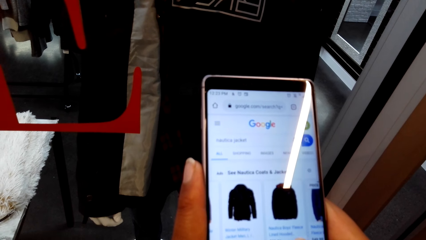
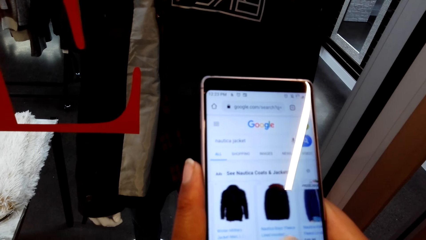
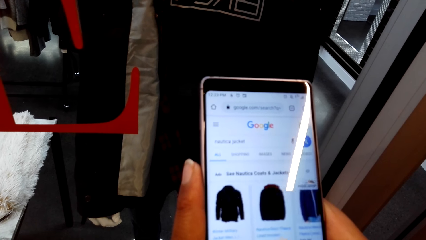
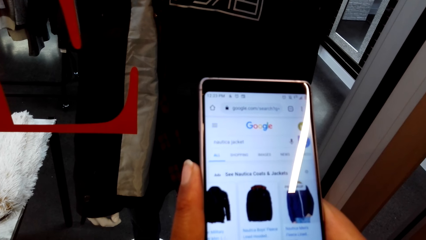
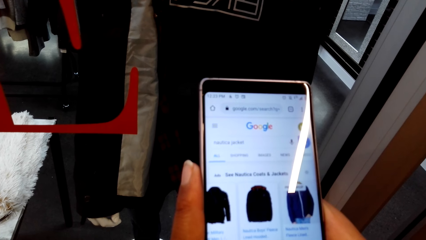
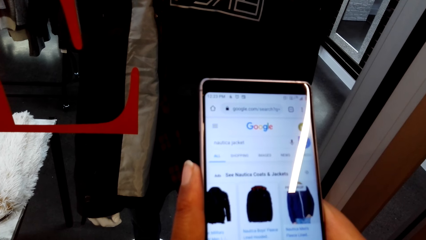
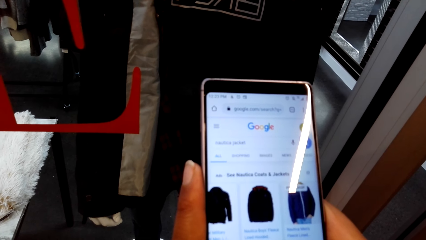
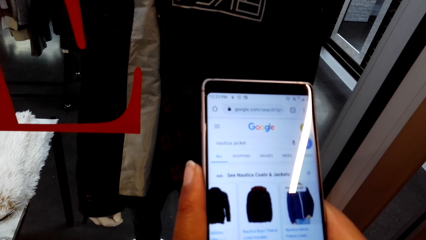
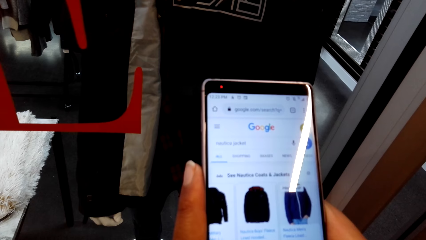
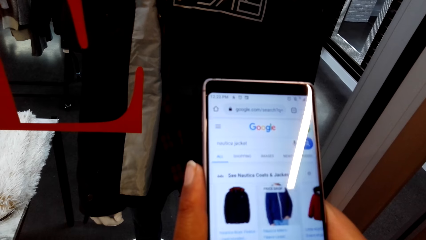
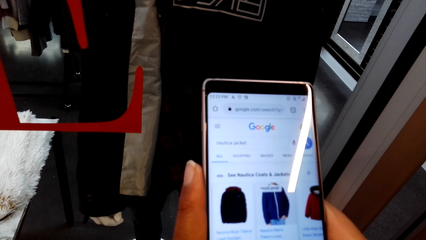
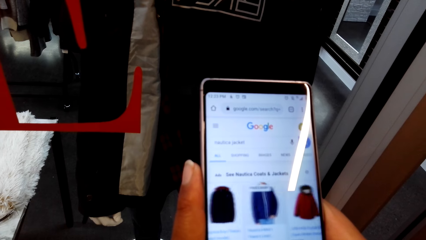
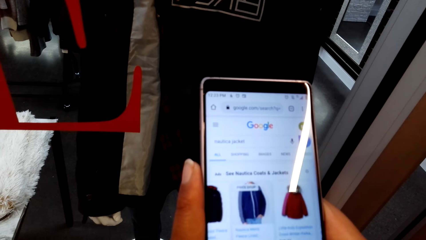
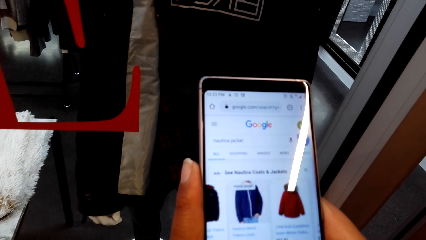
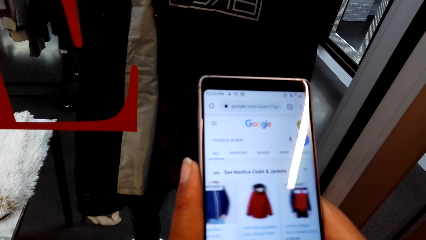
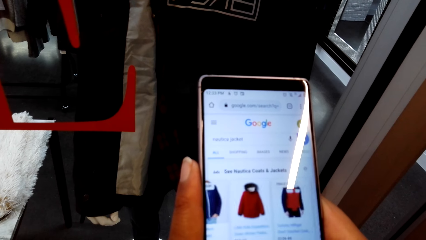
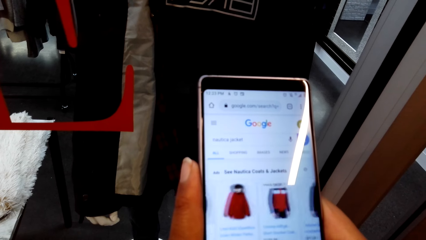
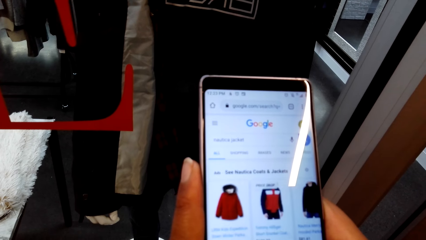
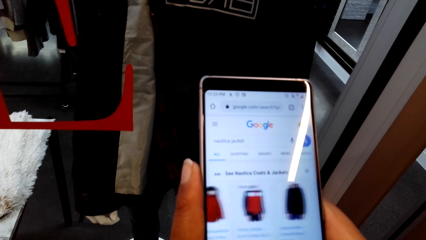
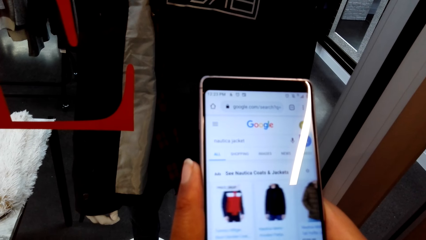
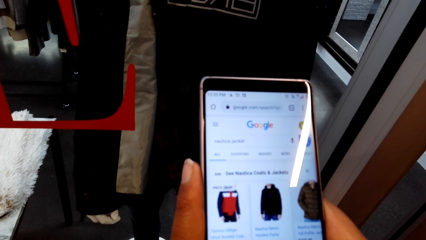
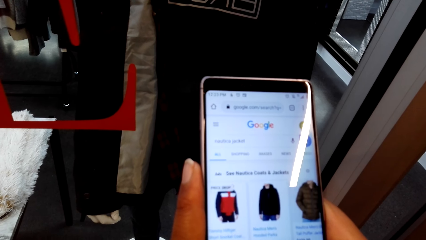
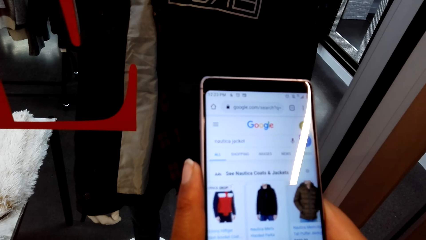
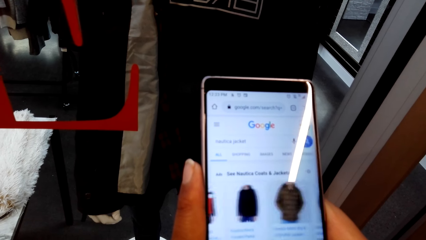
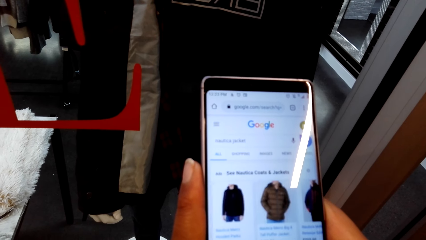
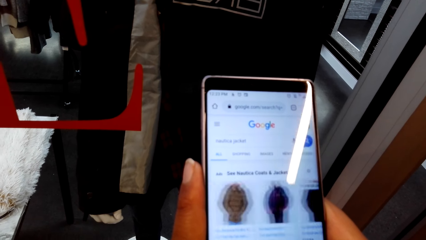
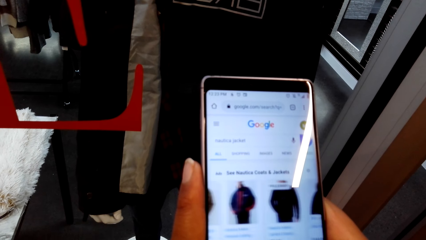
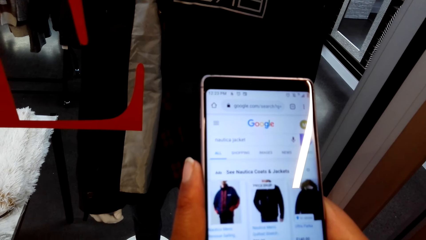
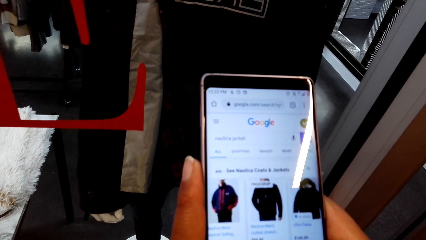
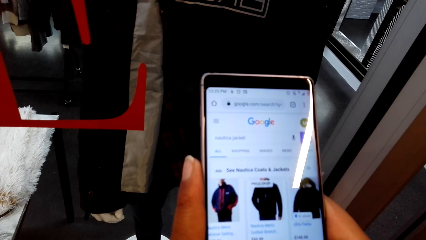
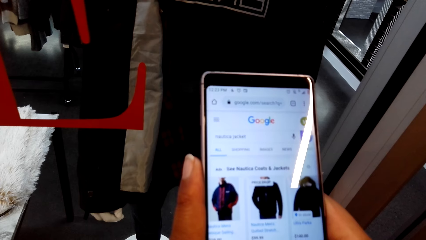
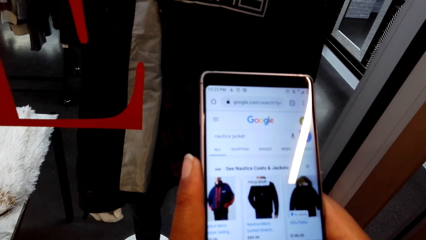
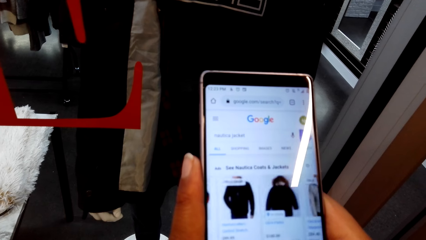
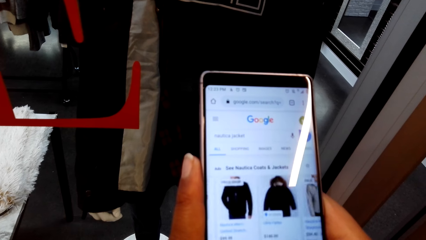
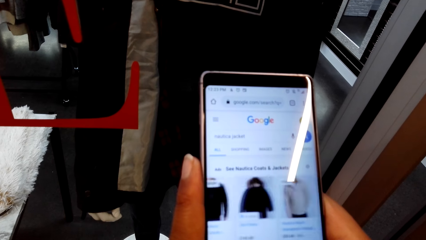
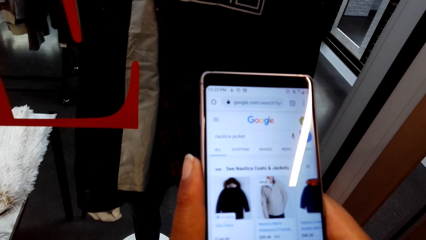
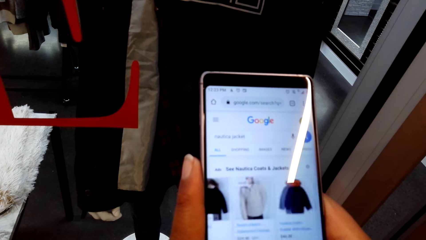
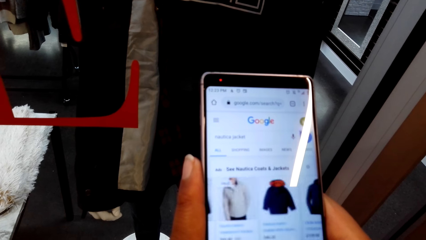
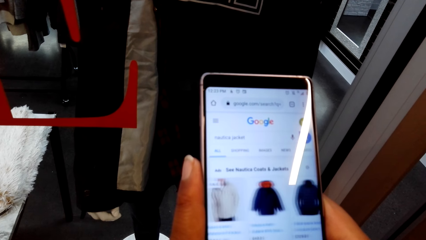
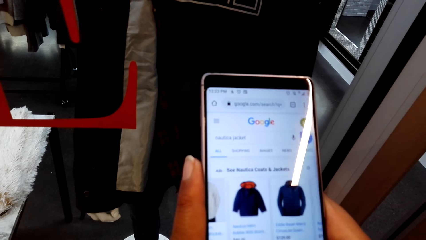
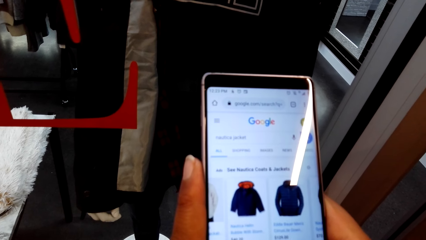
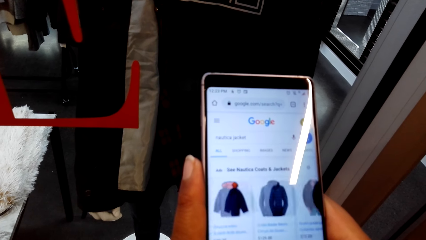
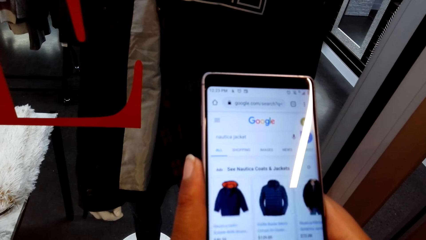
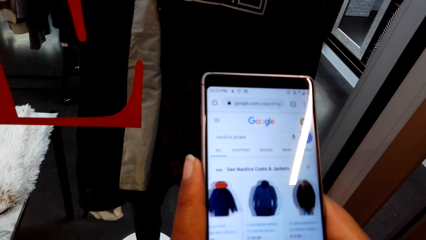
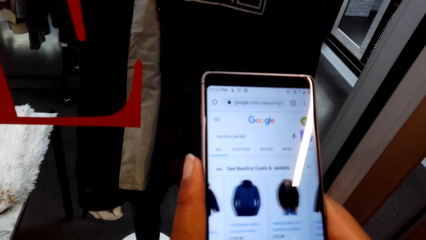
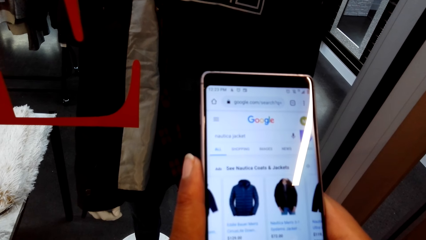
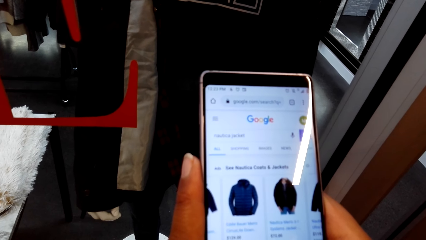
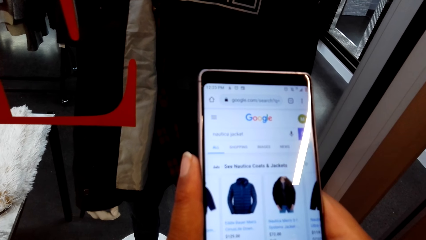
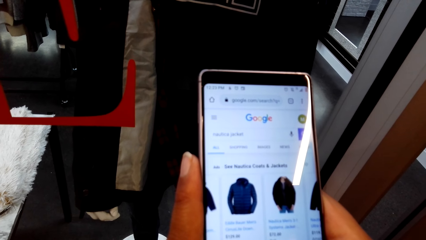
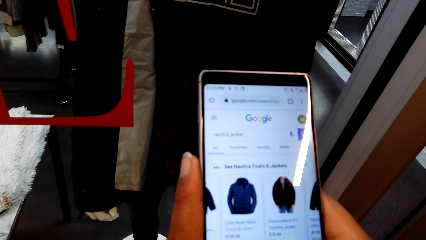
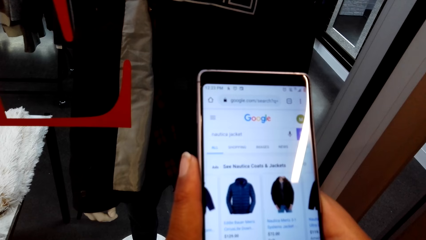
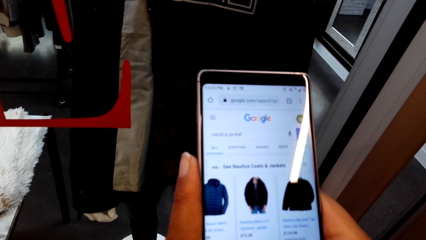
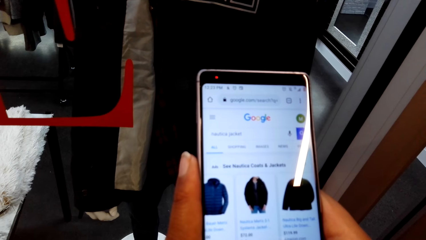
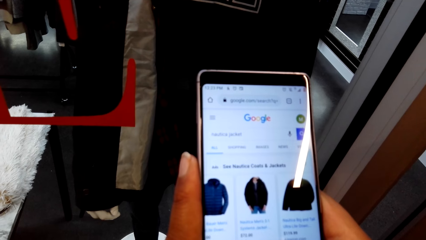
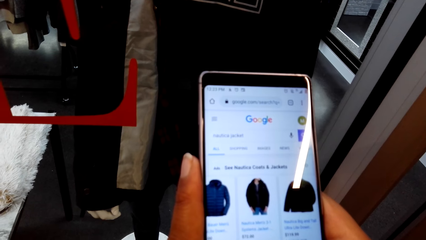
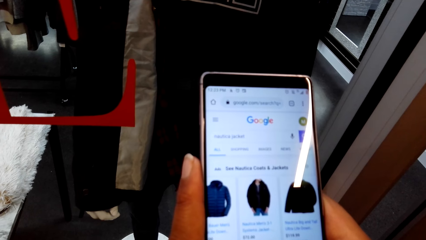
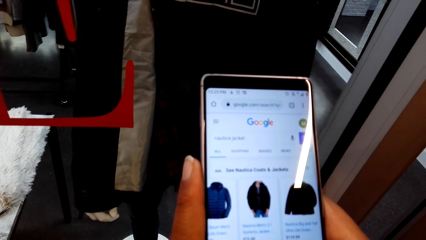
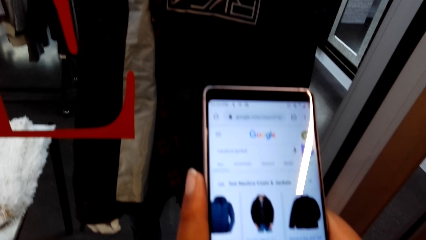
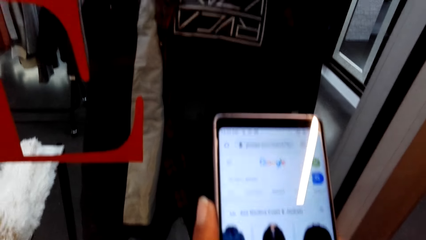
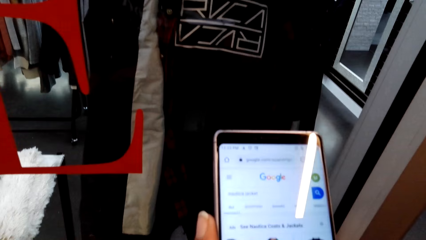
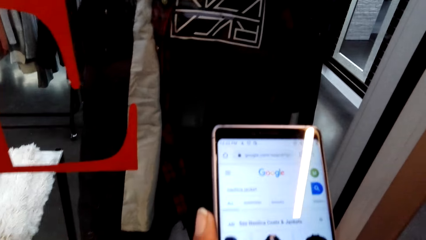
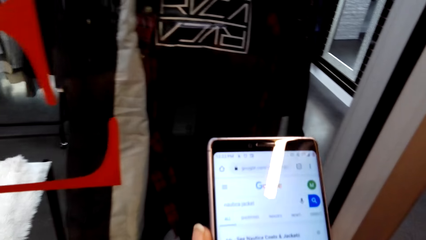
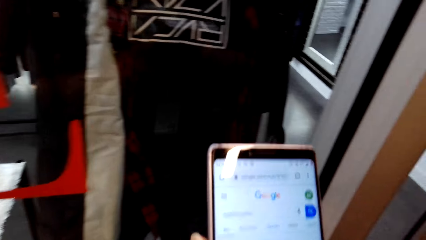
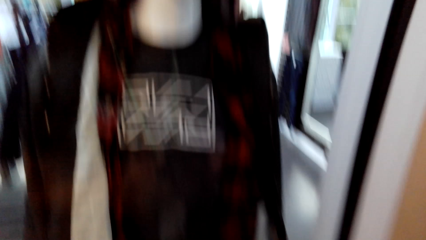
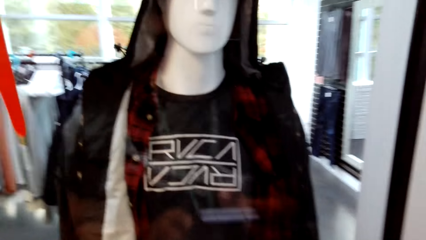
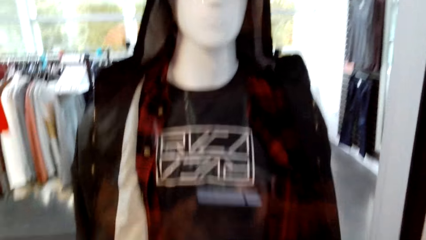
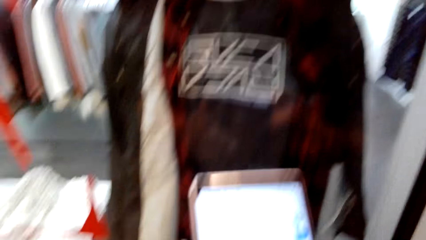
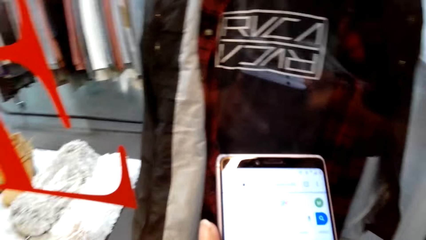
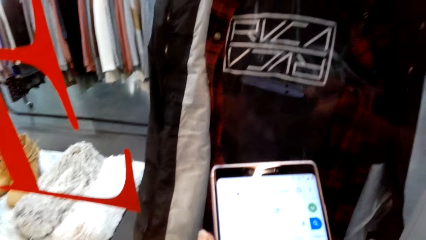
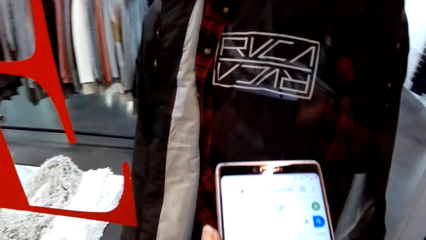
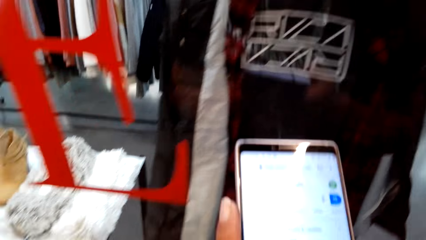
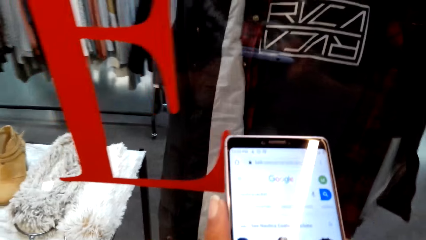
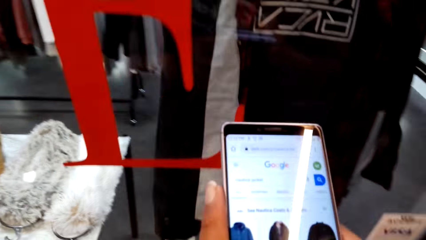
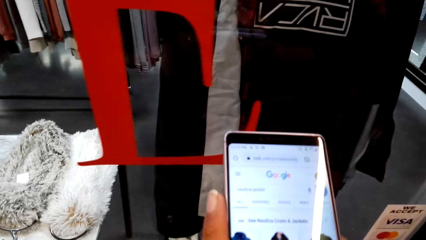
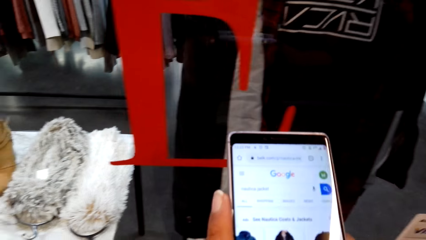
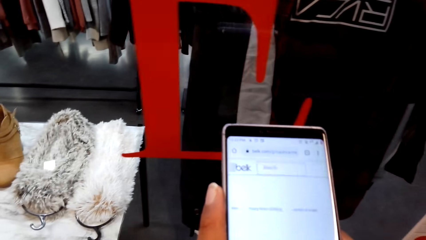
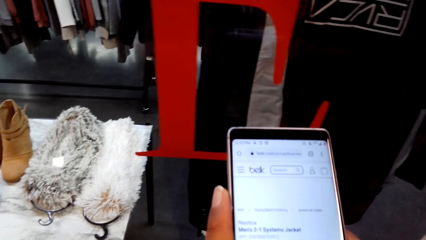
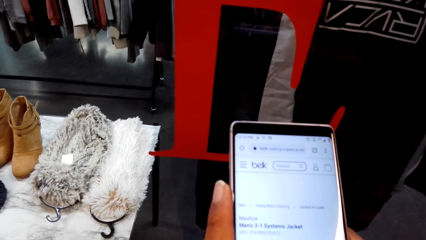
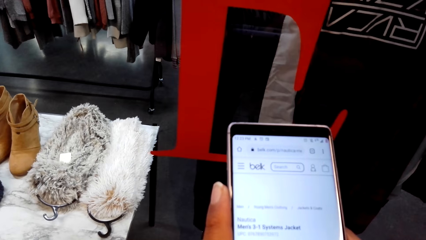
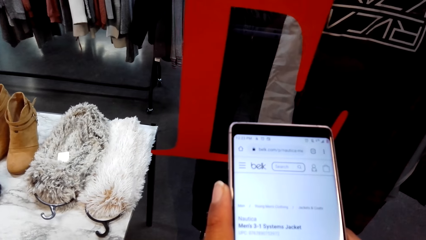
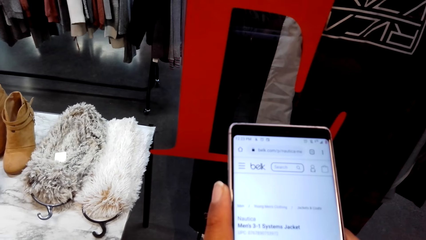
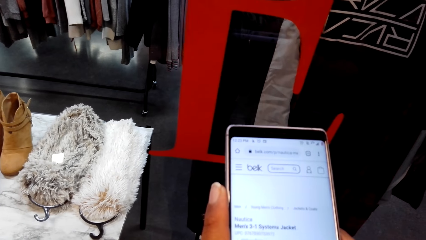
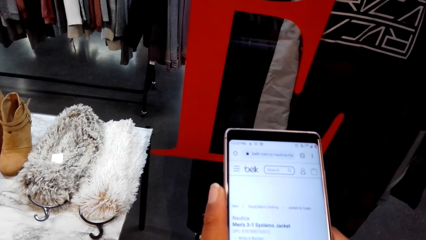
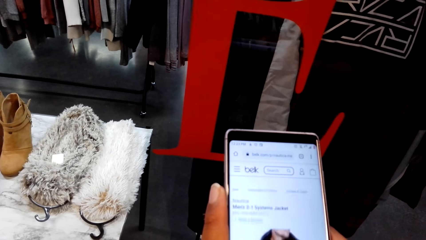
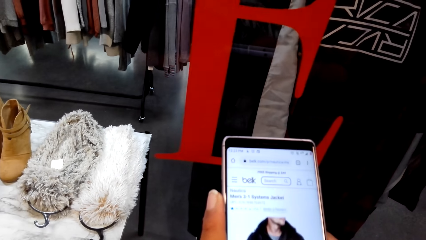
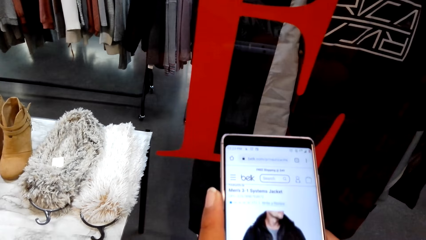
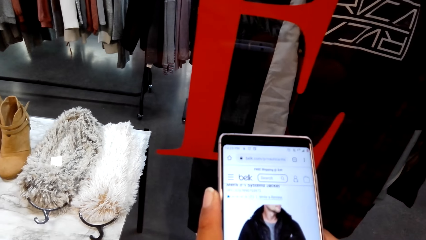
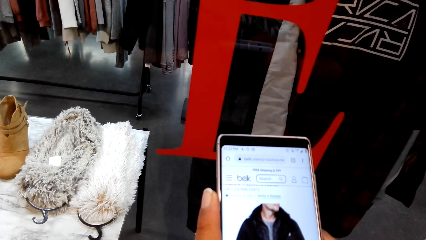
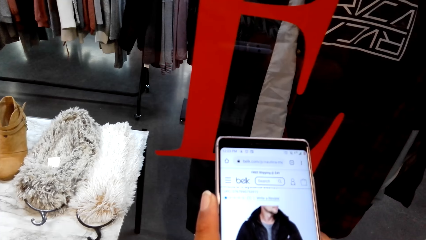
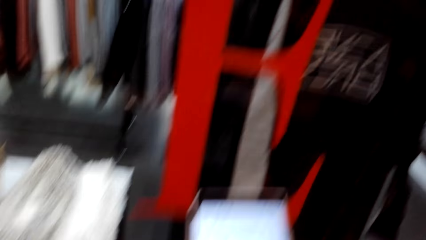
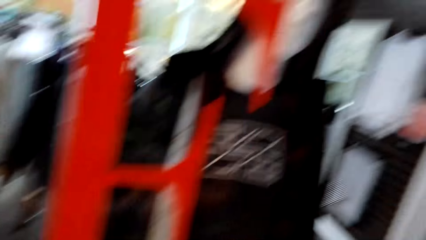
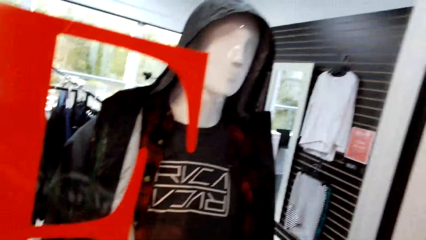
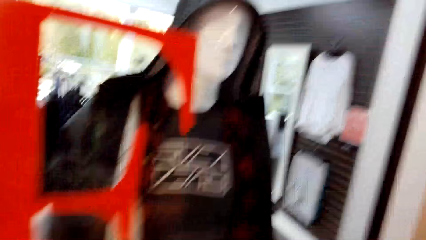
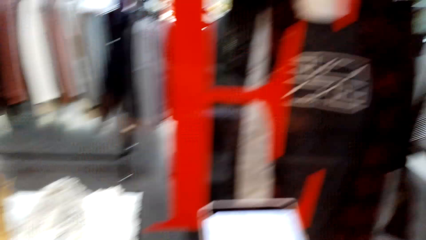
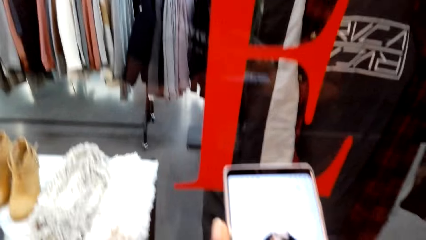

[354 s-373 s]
The camera wearer scrolls the phone repeatedly. They stare at the phone. They stare at the phone again. They look around. They stare at the phone. They scroll the phone. They operate the phone. They scroll the phone. They look around.
